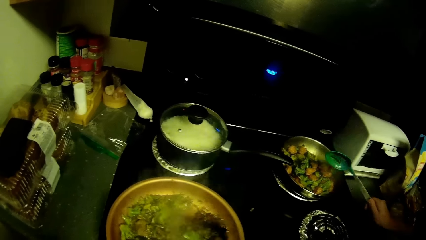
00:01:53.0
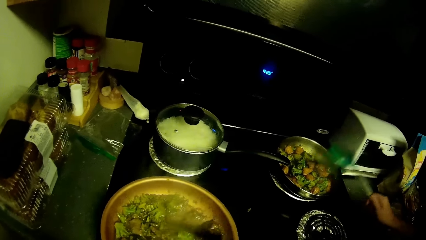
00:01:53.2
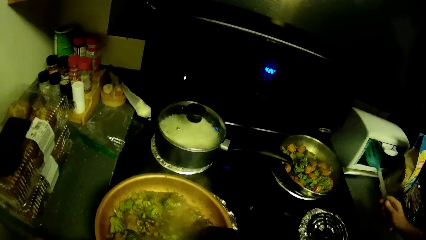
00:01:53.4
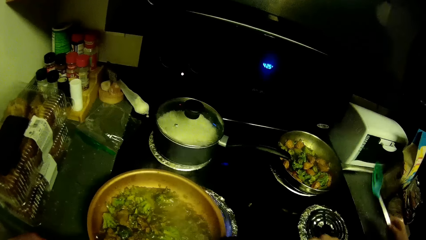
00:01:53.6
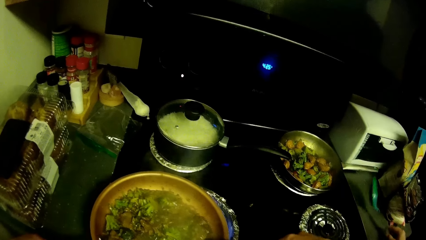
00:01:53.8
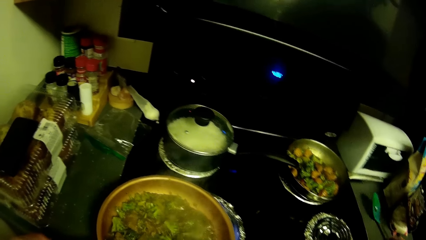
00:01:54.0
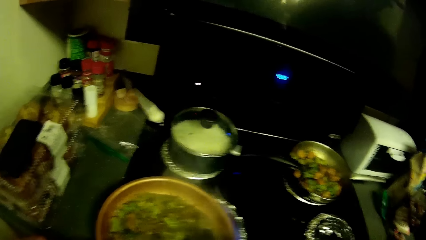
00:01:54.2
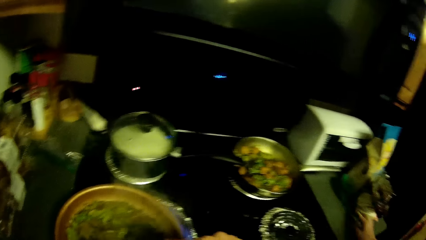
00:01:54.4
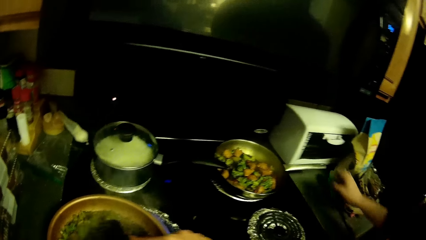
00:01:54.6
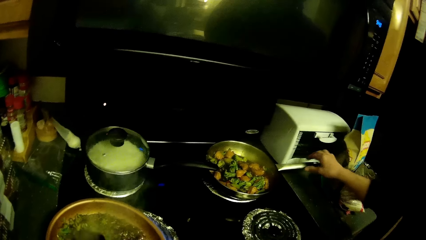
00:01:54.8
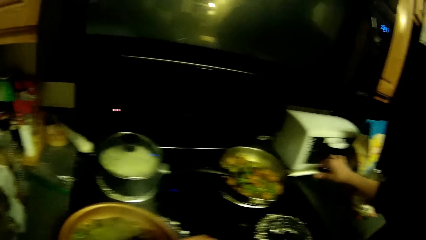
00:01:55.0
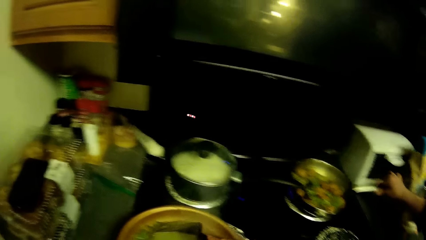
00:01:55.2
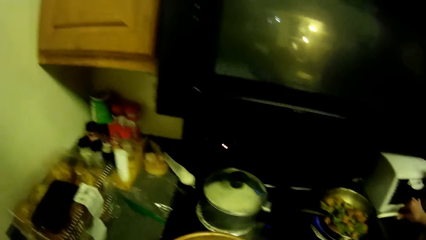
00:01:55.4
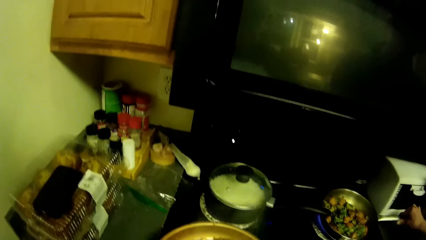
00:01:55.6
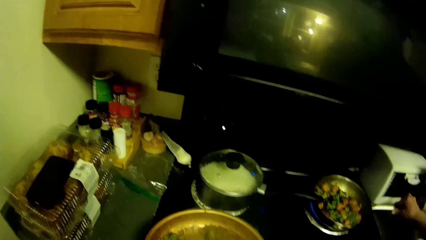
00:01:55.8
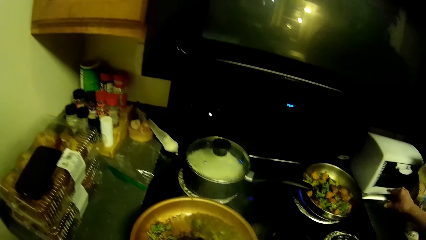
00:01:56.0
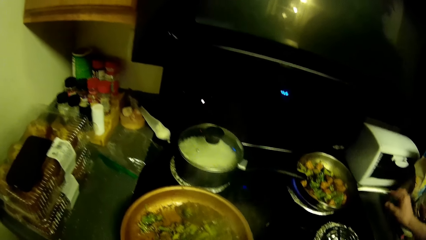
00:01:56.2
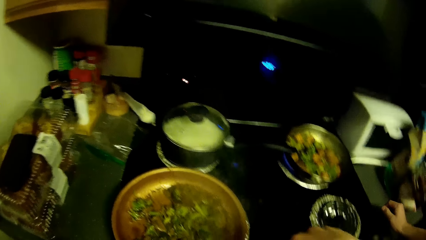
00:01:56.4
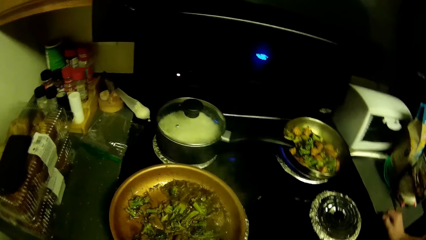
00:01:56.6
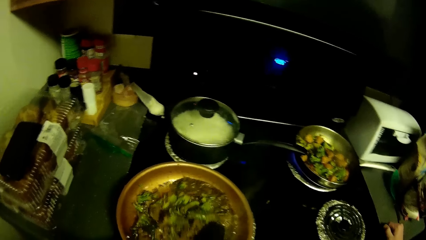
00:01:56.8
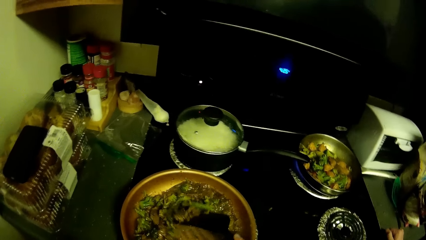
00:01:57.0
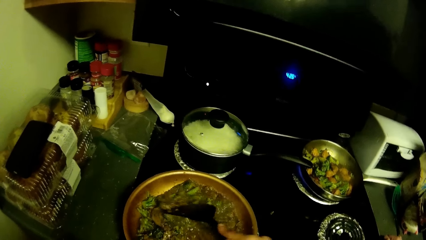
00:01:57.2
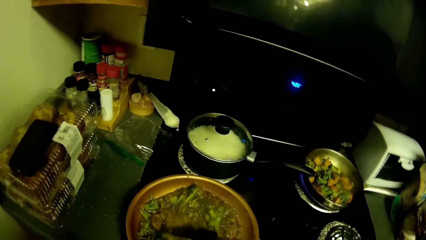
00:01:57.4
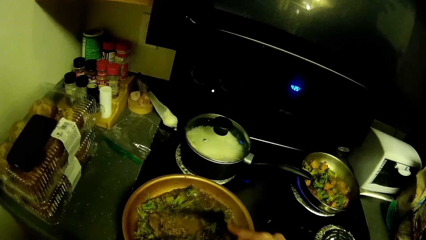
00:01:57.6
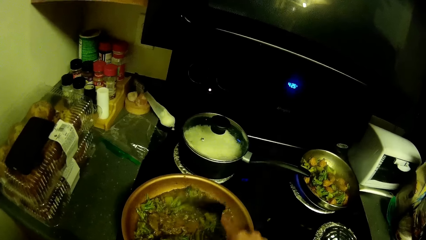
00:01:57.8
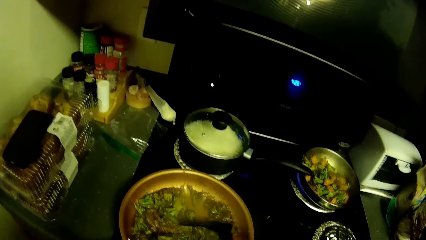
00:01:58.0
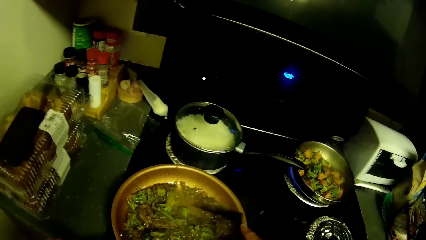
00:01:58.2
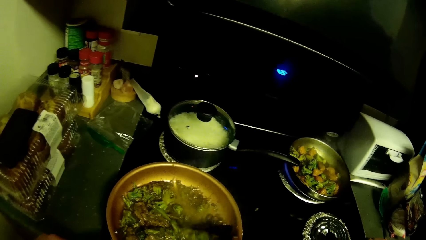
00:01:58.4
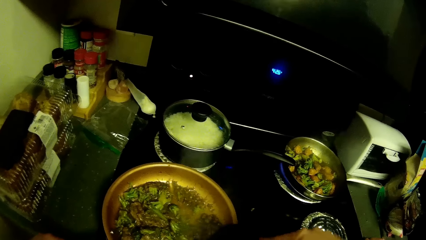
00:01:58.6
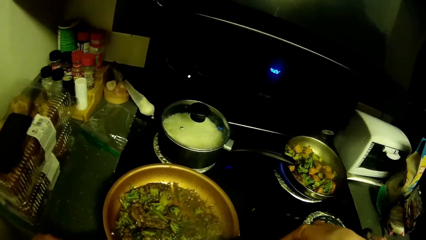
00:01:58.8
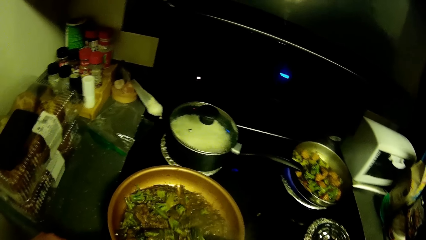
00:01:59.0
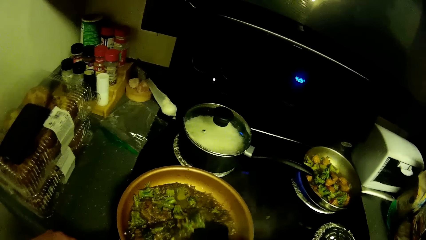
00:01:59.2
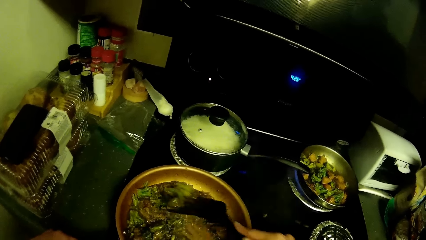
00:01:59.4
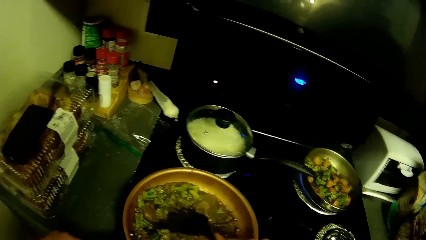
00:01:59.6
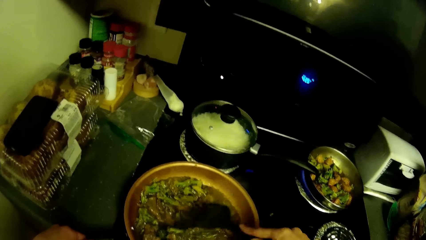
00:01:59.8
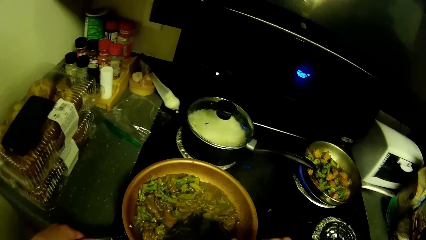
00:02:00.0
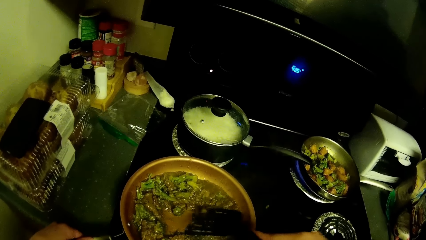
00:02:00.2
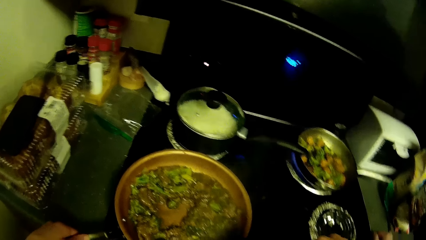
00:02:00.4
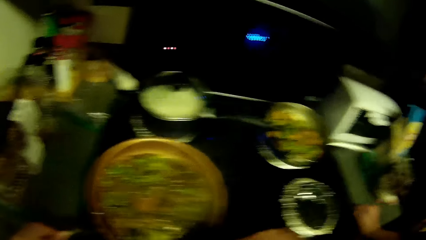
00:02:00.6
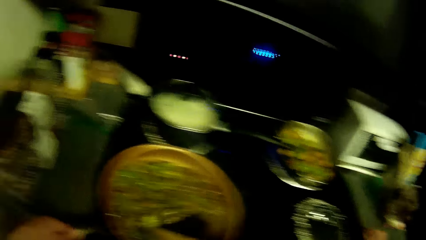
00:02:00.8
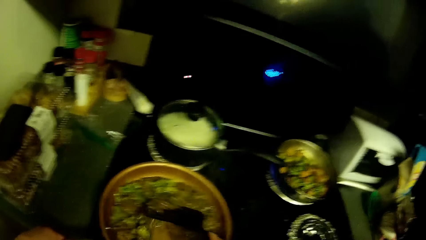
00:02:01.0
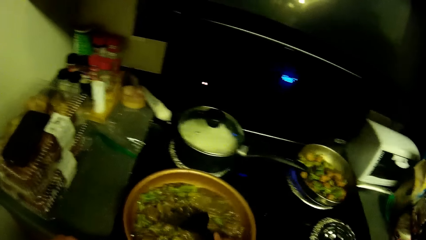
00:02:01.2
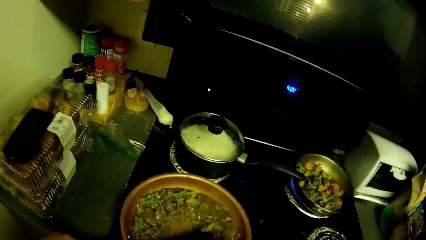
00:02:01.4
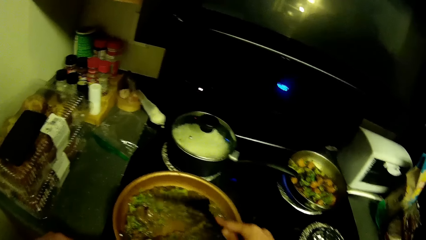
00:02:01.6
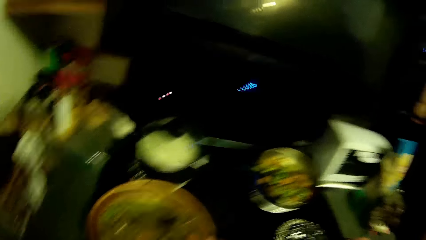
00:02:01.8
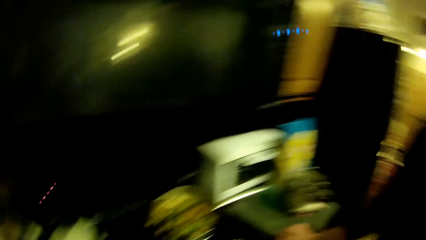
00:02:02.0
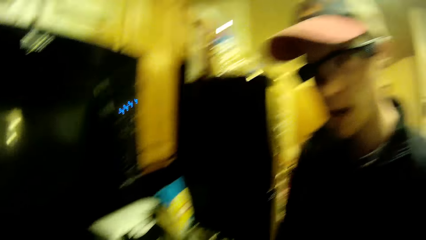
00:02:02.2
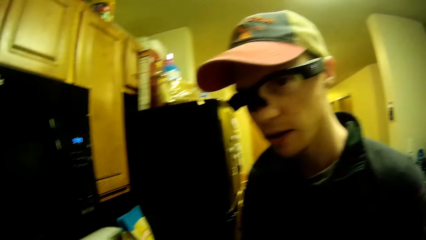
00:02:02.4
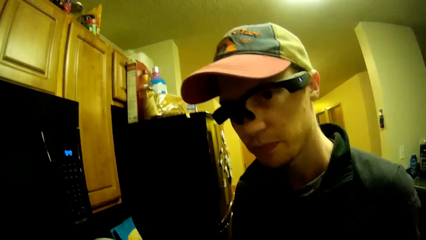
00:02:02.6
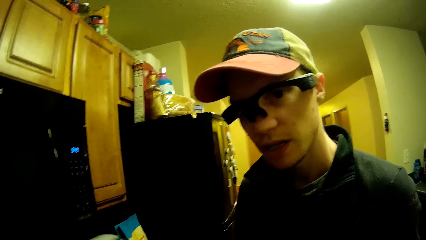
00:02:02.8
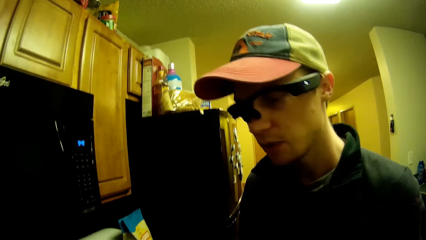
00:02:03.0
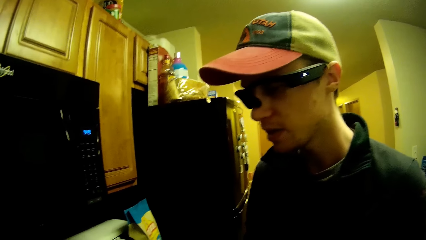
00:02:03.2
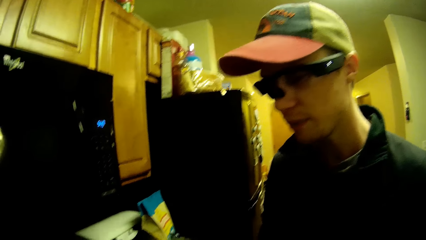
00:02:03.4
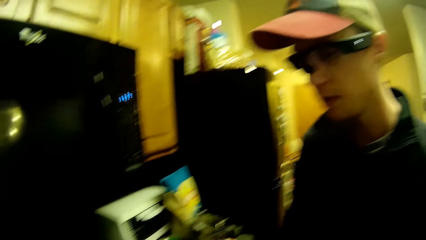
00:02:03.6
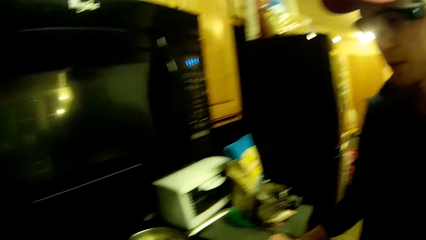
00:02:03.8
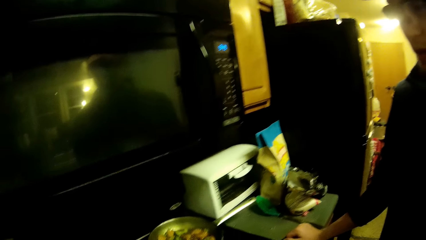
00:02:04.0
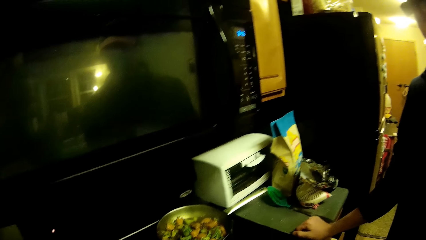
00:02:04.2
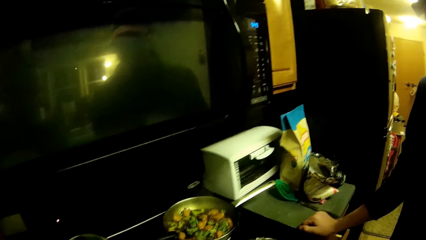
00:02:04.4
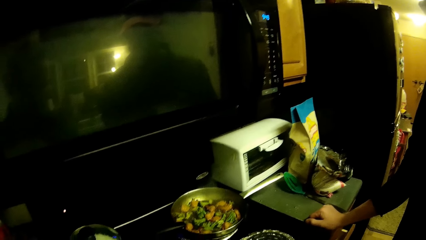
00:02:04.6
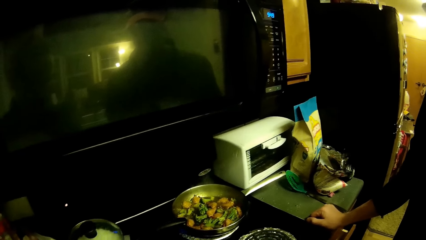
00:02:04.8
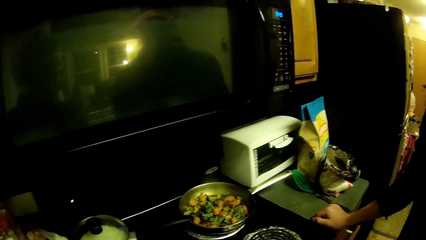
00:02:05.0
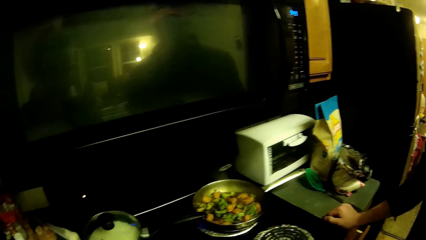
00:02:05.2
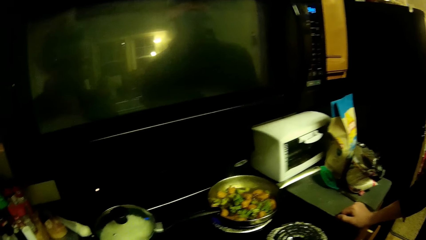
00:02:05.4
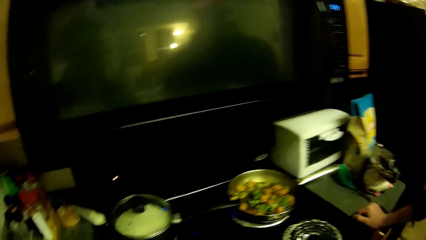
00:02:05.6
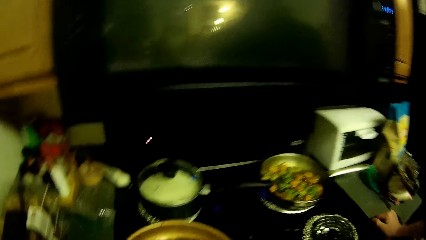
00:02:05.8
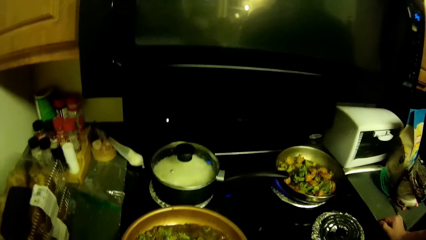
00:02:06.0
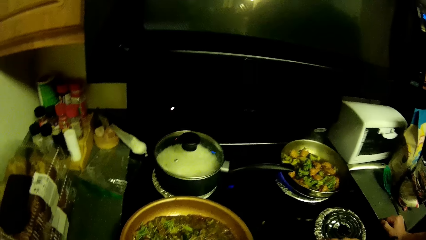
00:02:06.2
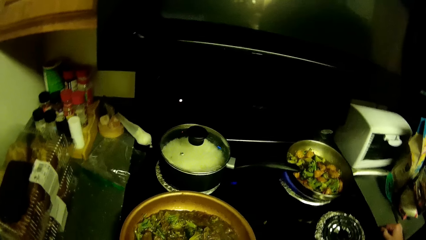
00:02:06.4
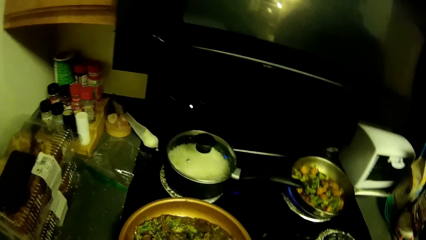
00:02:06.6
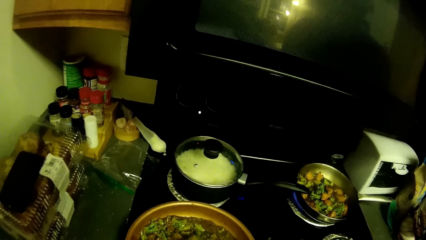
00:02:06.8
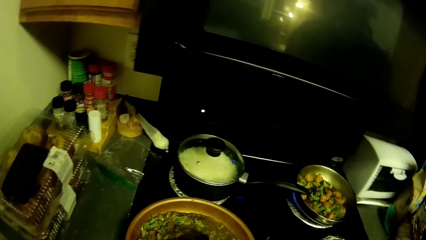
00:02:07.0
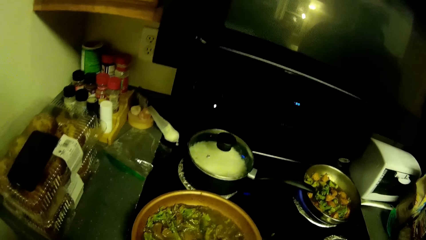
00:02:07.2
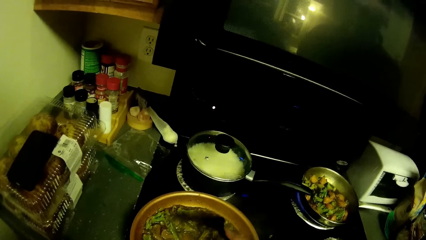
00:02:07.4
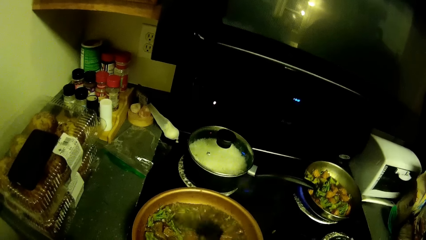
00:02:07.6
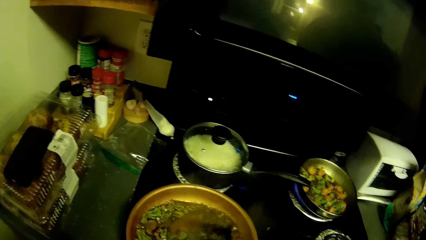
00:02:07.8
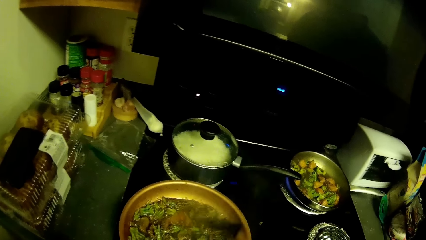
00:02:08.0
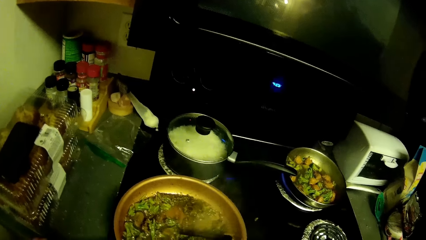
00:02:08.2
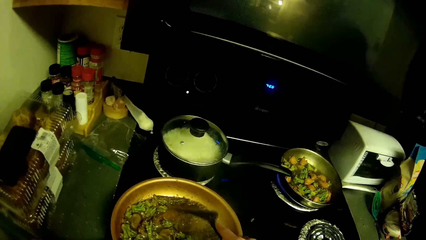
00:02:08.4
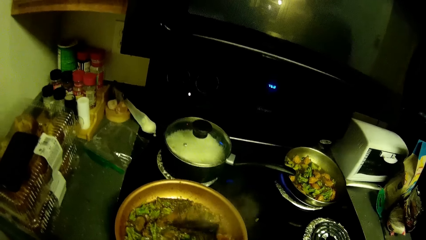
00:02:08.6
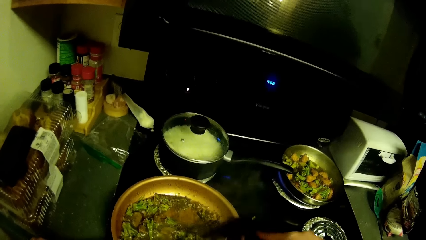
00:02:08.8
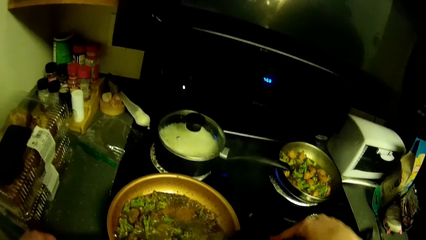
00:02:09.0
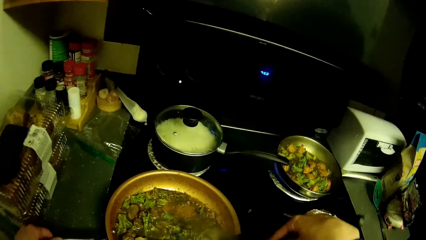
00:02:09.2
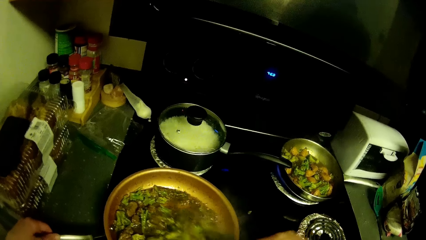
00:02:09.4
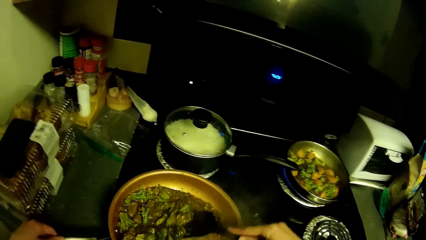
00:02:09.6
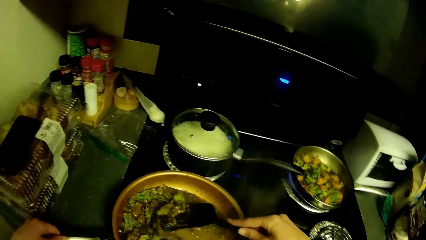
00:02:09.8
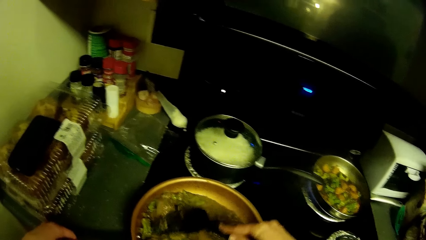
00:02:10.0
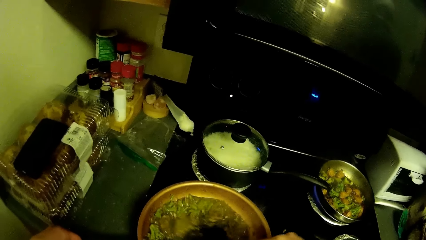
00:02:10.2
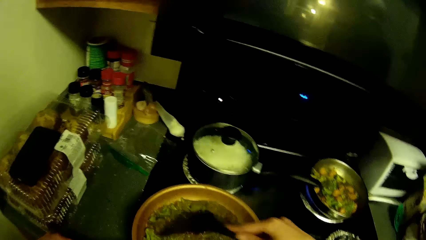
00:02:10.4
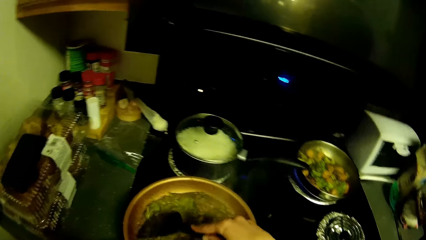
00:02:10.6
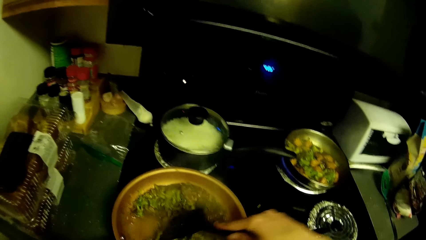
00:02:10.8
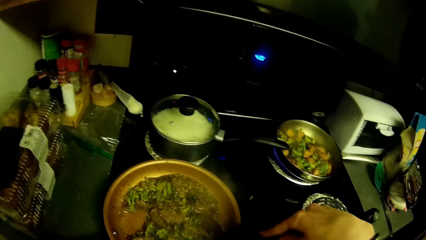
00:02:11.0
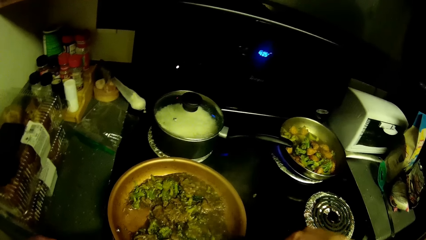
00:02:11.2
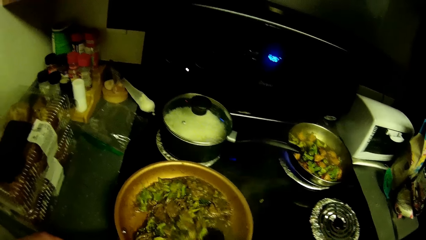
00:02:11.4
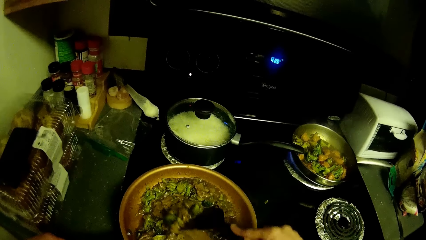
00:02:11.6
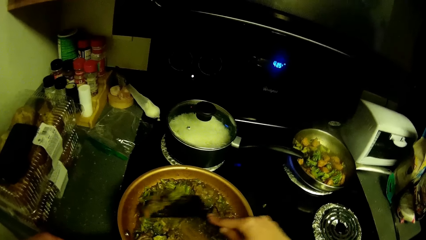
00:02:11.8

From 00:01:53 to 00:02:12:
A man presses the button of the microwave. The camera wearer stirs the vegetables in the cooking pan with a cooking spoon. They look at the man. They stir the vegetables in the cooking pan with the cooking spoon.
